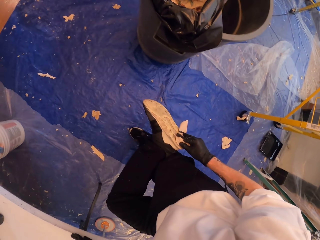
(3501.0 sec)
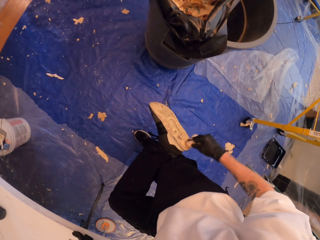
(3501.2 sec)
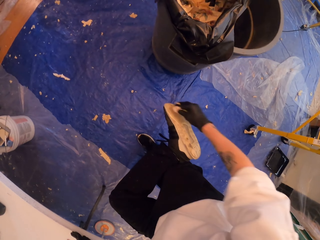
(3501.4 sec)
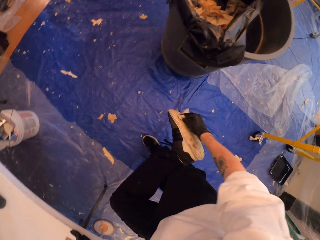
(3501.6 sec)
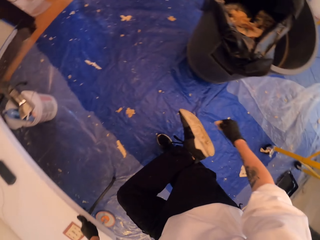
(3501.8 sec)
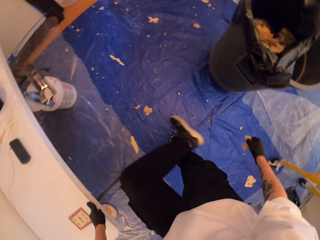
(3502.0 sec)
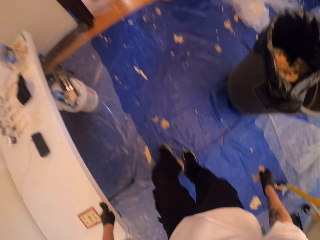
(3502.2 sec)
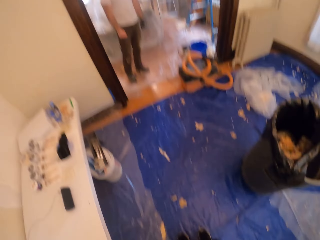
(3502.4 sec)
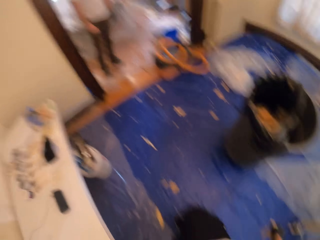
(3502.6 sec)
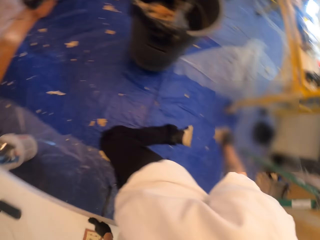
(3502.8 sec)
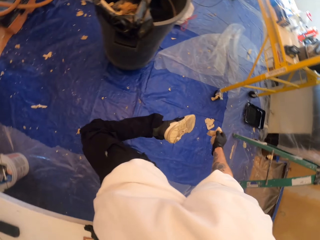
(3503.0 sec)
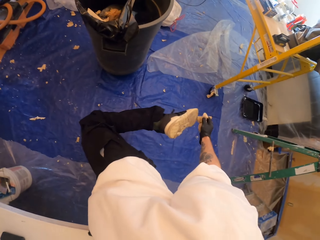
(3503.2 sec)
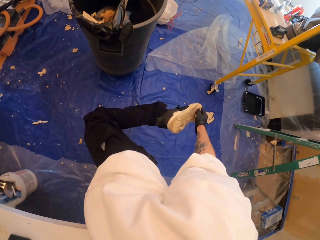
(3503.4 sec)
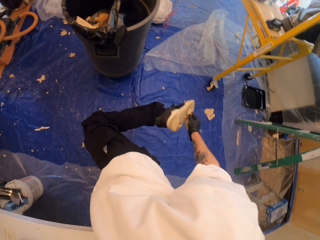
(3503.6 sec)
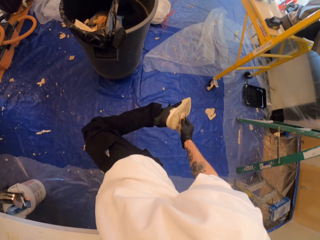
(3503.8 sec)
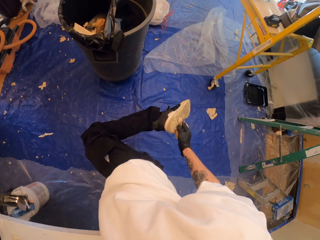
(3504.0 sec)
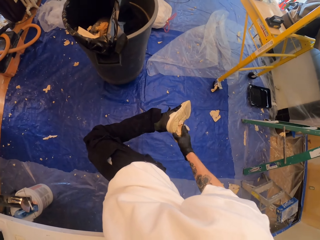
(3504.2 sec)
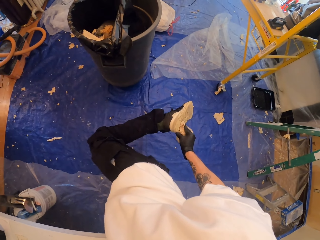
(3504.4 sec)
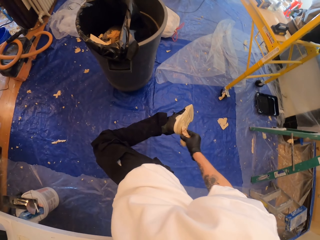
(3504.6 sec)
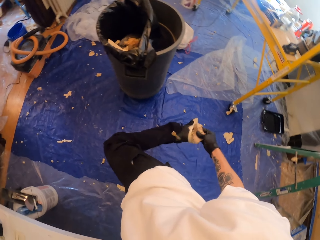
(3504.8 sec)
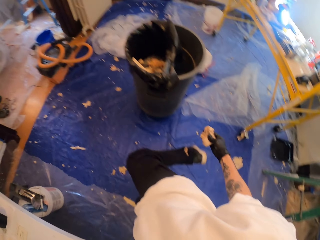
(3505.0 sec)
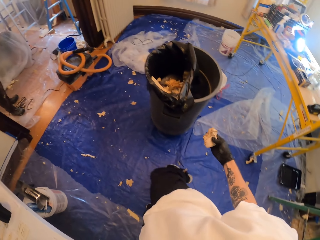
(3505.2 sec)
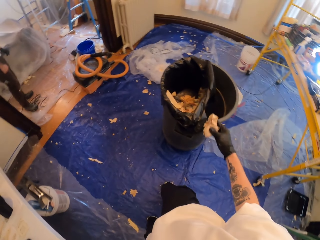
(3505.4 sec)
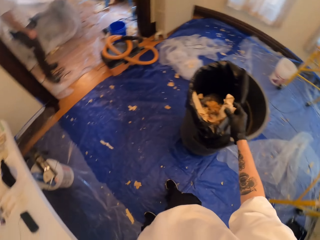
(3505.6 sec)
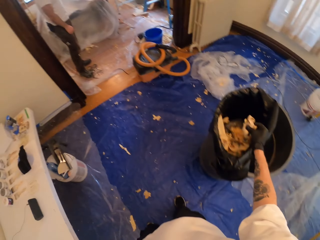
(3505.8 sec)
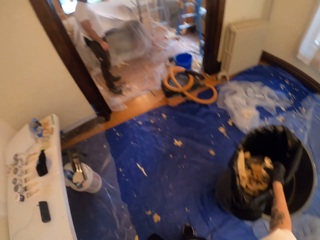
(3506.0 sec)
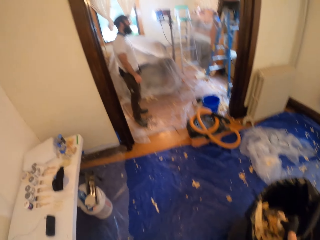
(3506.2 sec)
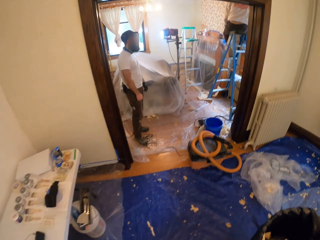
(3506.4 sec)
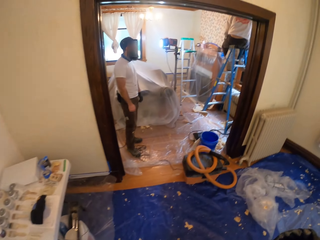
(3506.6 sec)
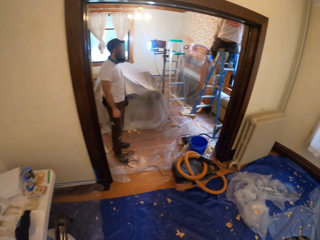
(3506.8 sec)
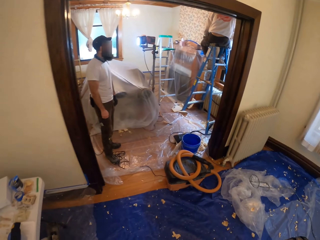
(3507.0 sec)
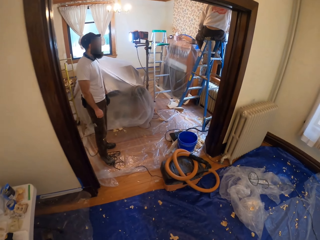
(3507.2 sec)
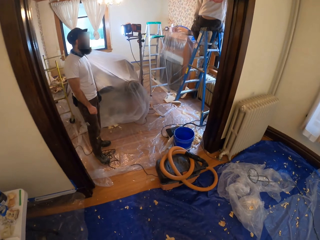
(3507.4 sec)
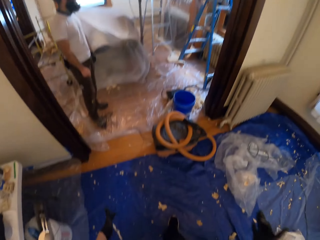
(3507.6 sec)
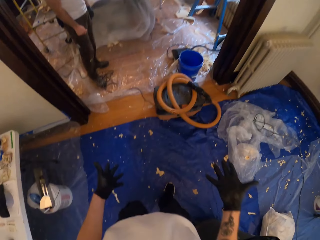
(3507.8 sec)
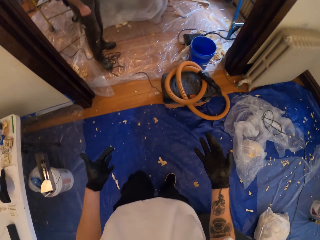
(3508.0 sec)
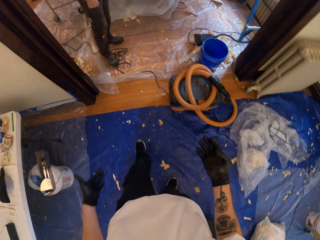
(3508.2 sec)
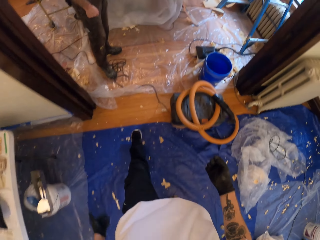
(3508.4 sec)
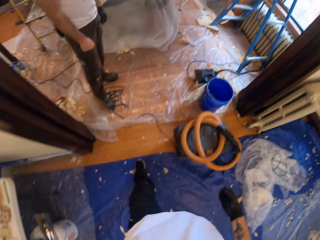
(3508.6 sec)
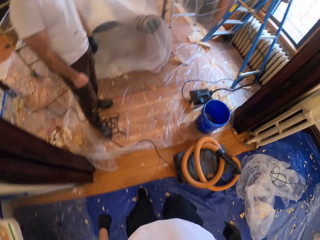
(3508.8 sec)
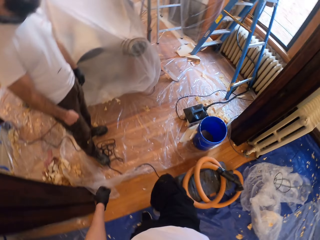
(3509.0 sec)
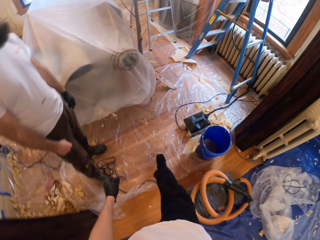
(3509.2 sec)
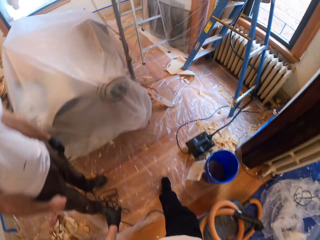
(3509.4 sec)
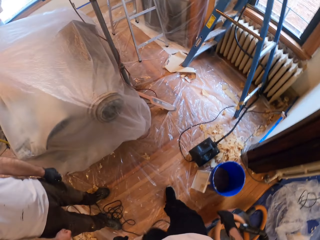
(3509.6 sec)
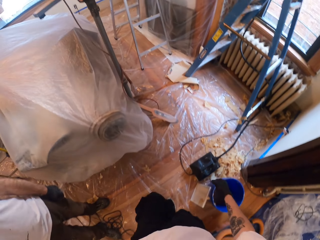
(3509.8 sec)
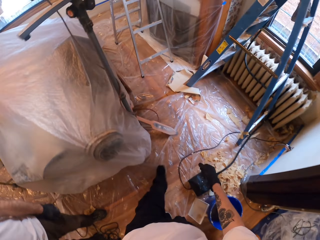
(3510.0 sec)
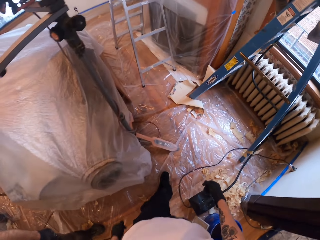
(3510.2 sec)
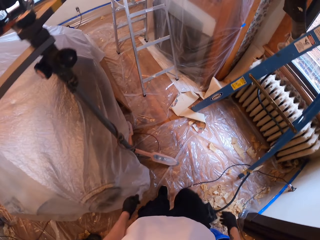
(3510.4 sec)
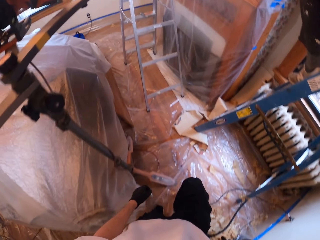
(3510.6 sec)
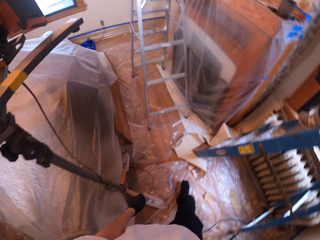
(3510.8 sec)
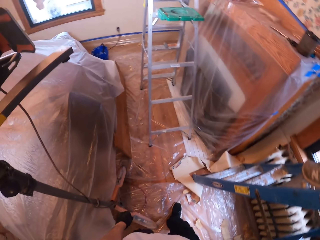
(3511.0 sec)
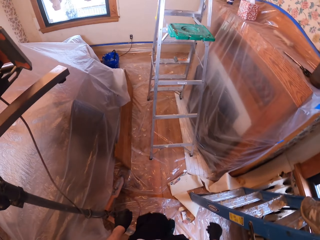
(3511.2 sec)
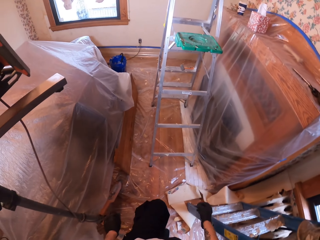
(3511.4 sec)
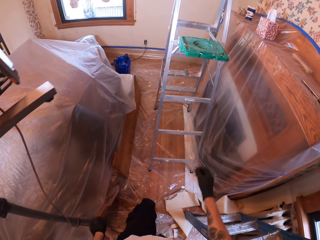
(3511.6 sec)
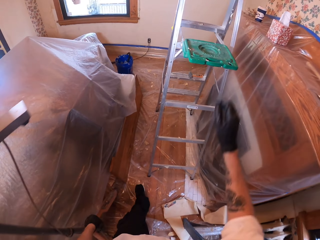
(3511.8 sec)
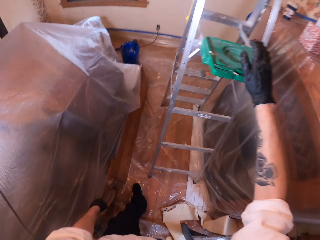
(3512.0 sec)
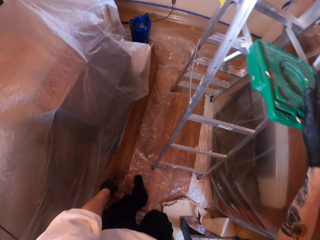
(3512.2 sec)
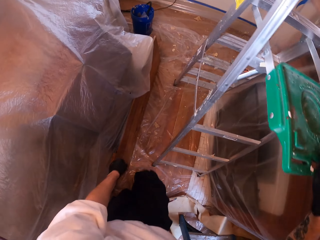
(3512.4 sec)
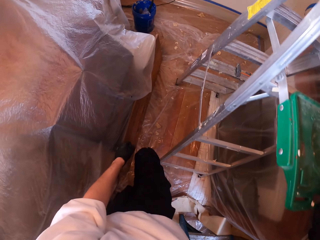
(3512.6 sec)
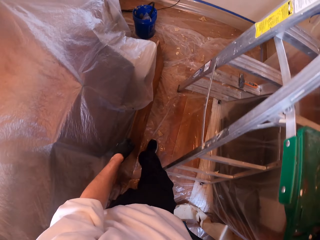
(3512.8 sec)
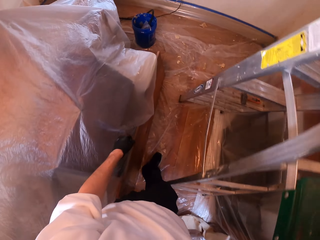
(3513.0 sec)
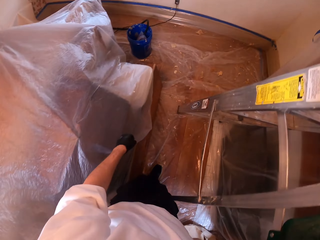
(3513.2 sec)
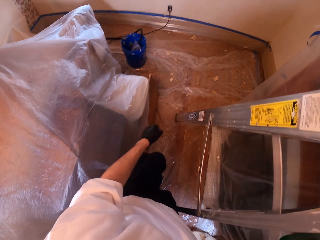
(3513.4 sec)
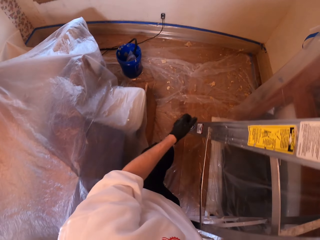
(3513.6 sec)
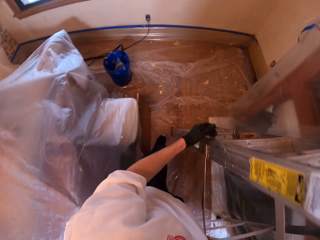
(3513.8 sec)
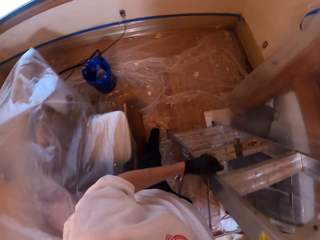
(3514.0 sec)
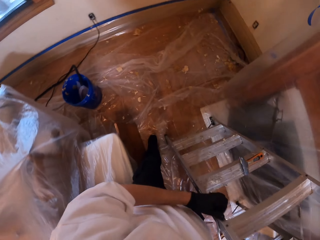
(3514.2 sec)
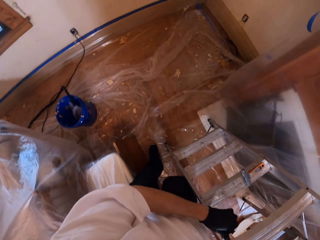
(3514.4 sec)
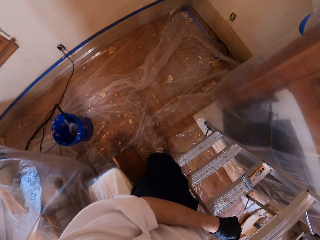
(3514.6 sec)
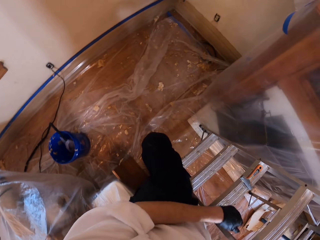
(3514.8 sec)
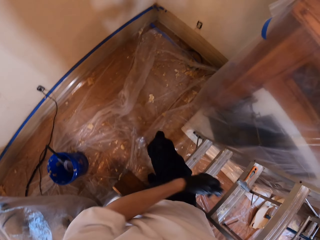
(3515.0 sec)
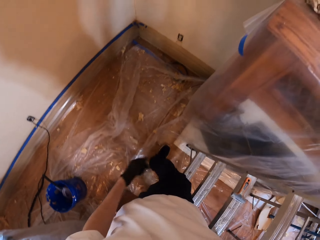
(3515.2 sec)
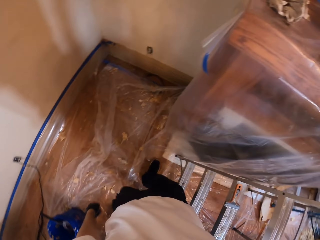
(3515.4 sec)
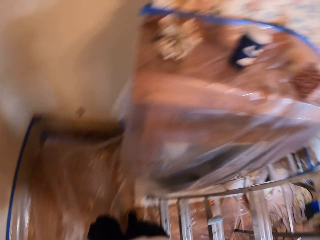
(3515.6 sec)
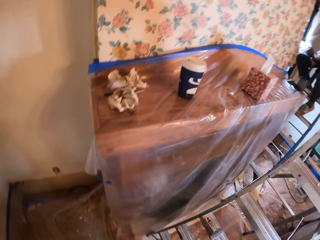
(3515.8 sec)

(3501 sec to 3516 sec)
The camera wearer wipes the other shoe. They put the tissue in the trash bin. A man stands in the room. The camera wearer walks in the room. They hold the ladder.

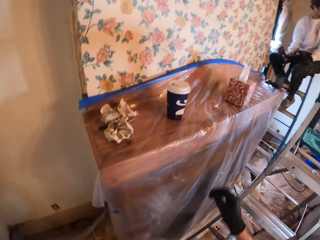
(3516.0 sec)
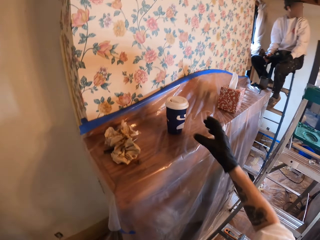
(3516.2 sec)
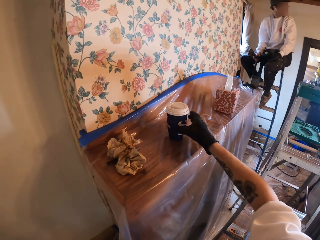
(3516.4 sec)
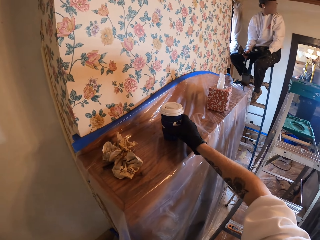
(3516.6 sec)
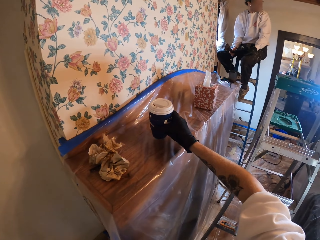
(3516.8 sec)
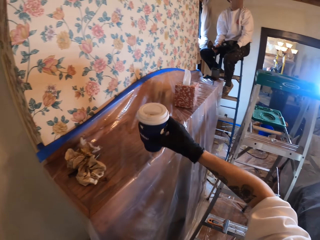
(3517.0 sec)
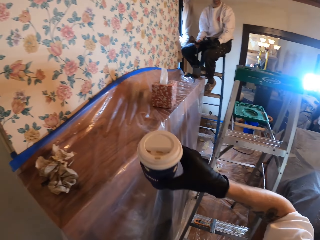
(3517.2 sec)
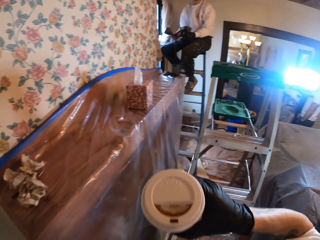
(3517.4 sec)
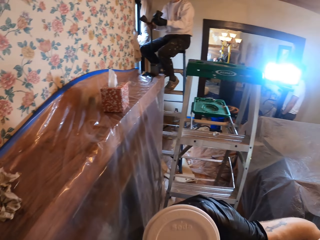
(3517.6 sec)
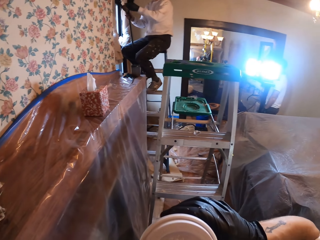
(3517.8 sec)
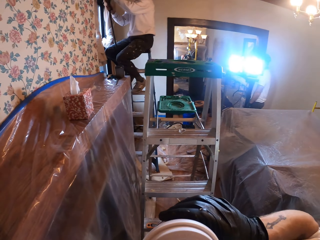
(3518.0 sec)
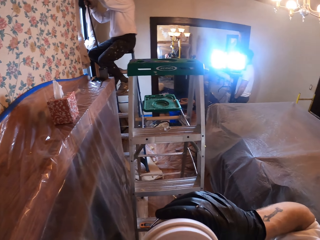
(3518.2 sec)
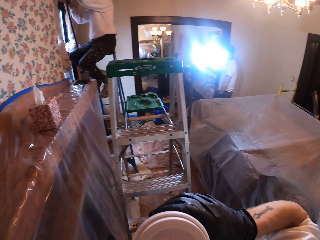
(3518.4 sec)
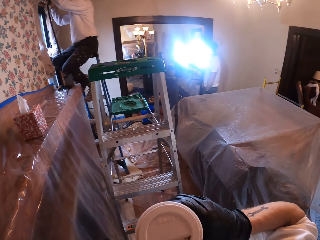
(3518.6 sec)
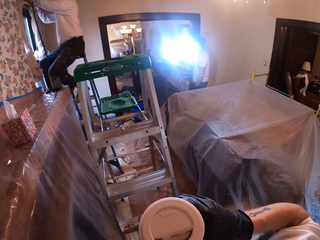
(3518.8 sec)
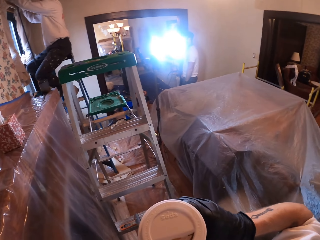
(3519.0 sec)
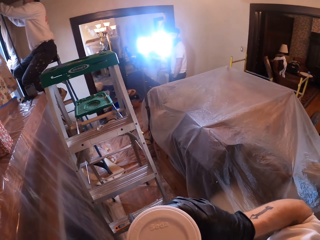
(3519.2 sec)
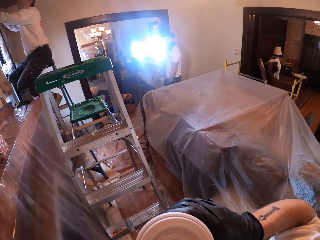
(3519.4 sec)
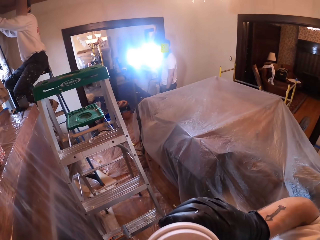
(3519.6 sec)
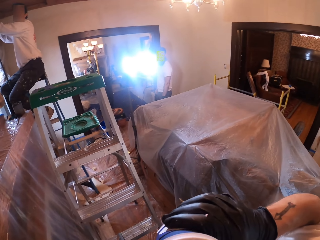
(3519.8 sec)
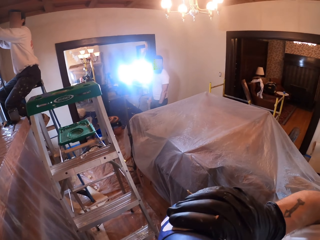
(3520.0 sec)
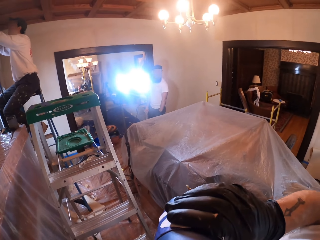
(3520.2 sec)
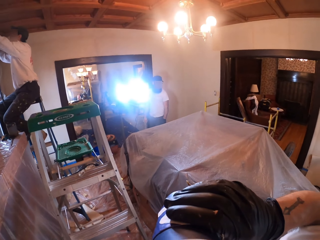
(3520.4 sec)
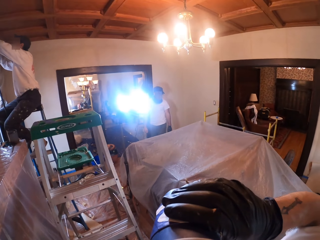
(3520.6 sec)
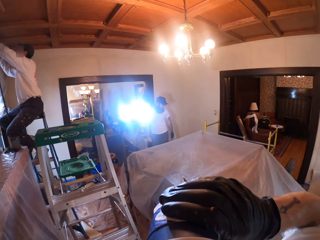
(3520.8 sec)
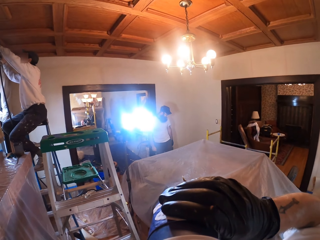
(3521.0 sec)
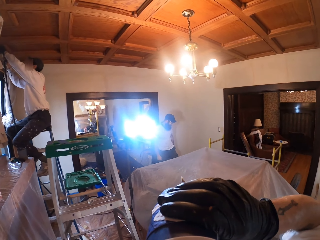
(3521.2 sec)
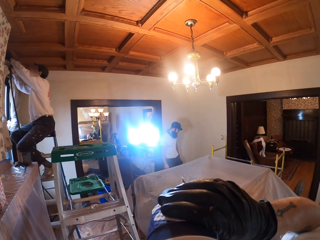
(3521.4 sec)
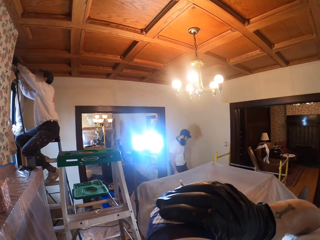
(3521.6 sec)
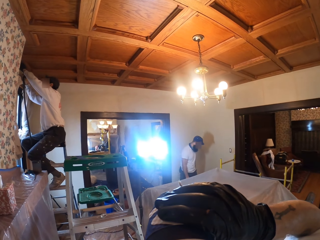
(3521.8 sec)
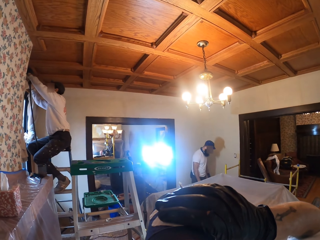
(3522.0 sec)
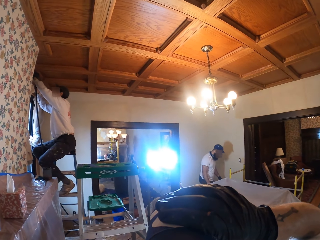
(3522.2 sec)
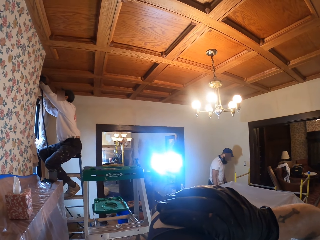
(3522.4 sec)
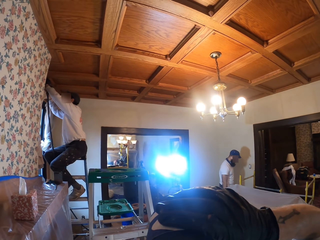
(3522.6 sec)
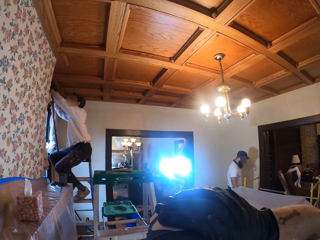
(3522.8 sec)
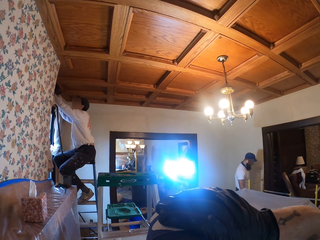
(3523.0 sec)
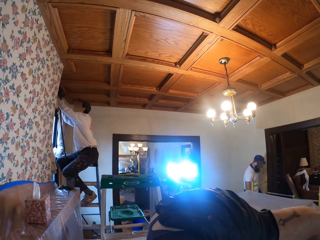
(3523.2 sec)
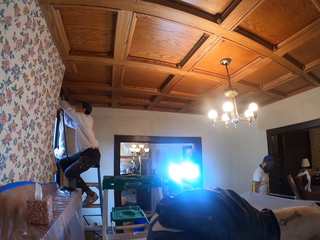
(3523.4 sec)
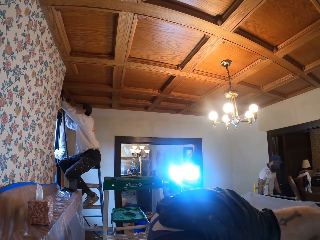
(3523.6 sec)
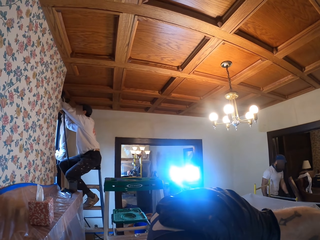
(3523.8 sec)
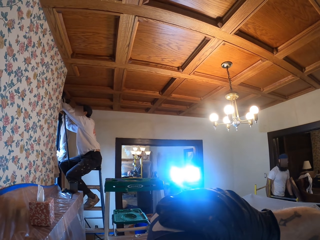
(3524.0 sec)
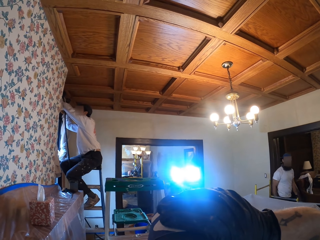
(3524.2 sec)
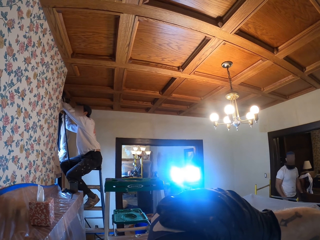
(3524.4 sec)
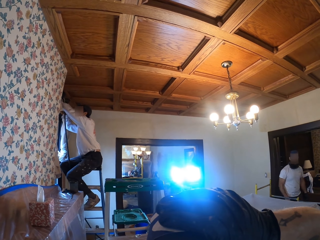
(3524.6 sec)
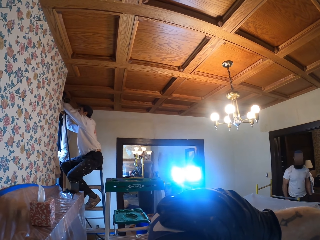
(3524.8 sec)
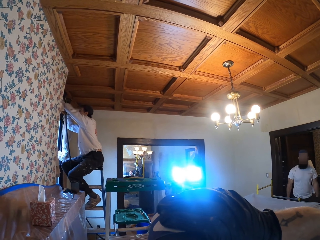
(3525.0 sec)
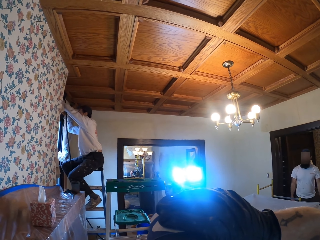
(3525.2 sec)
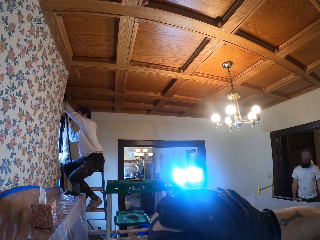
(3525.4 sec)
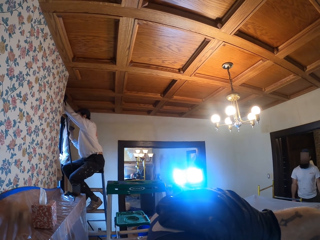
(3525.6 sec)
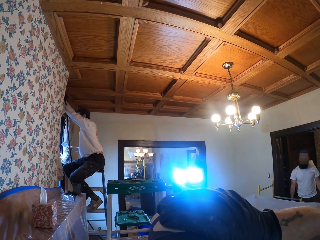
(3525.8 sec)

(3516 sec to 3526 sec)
The camera wearer takes a cup. A man sits on a ladder. The camera wearer drinks from the cup. The man fixes something on the ceiling. Another man walks in the room.
